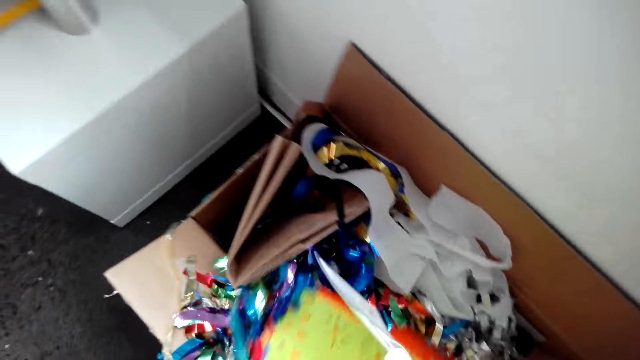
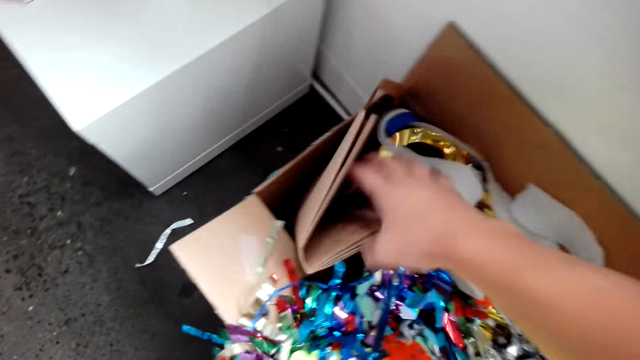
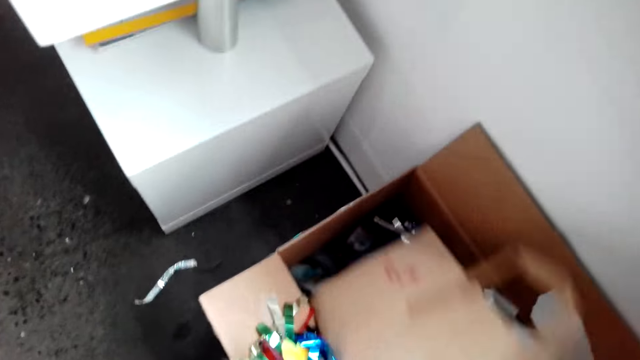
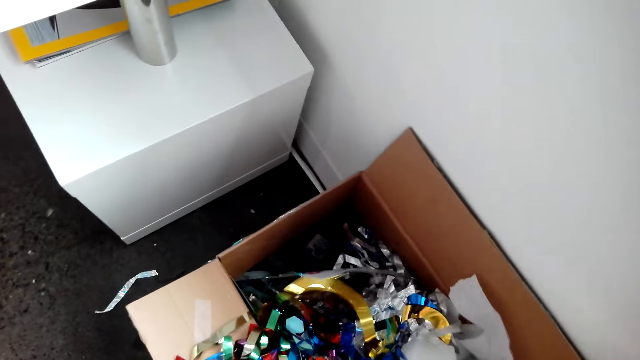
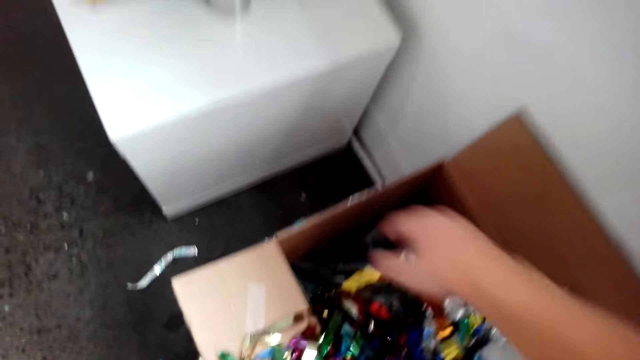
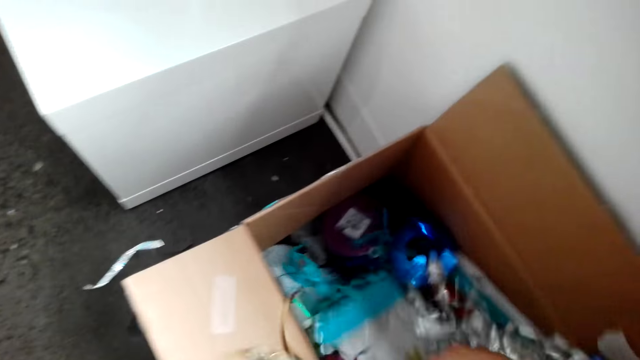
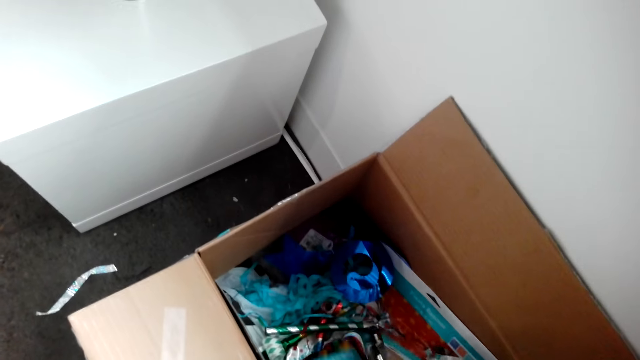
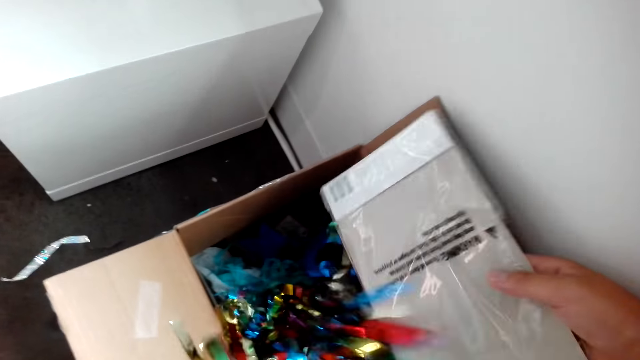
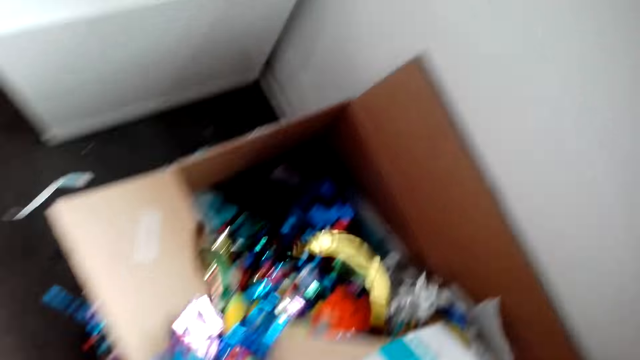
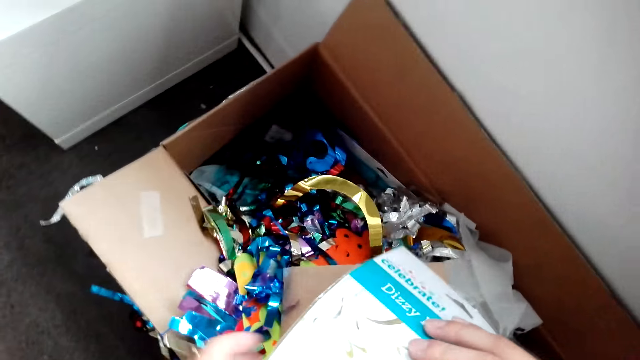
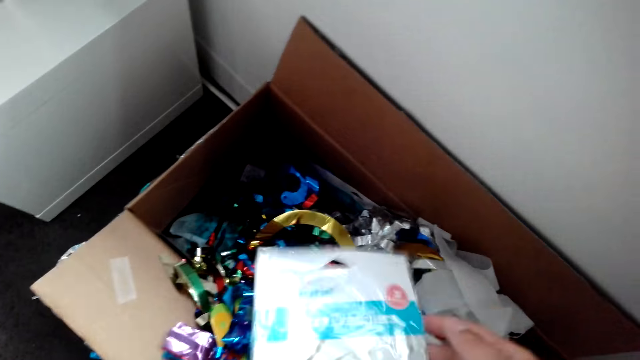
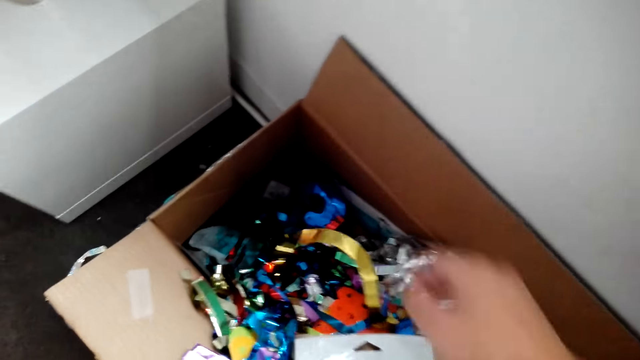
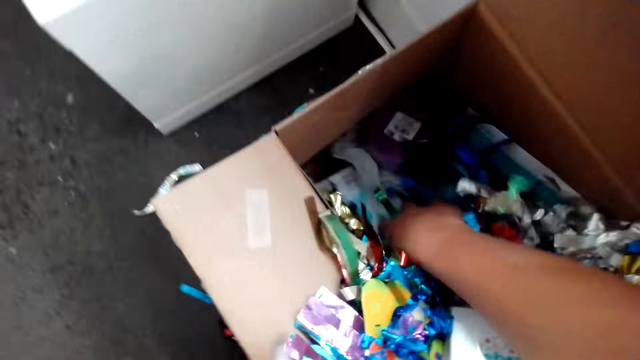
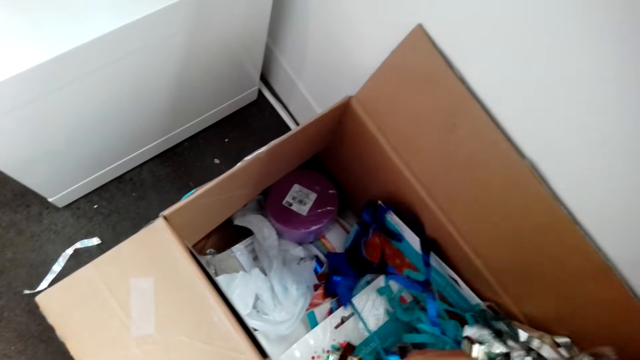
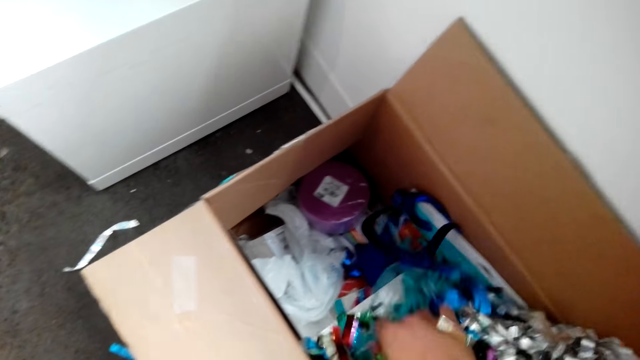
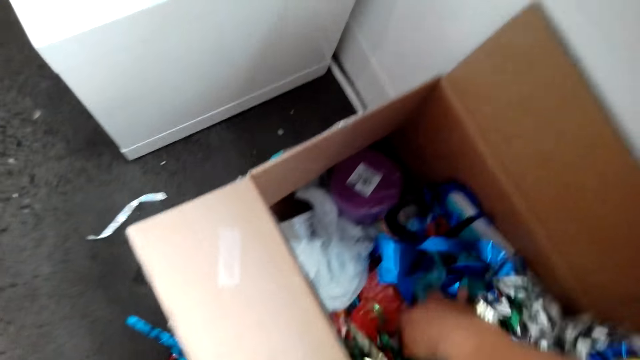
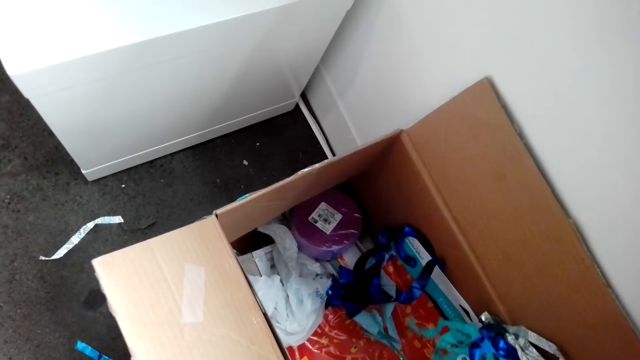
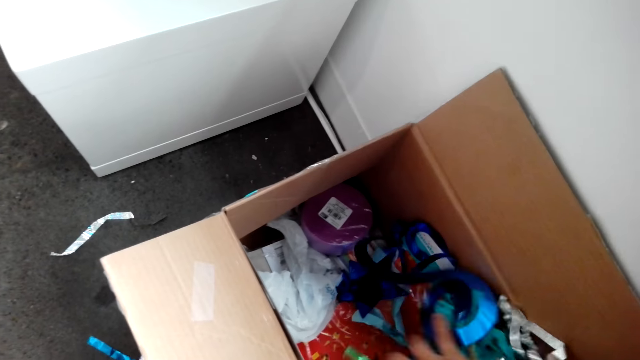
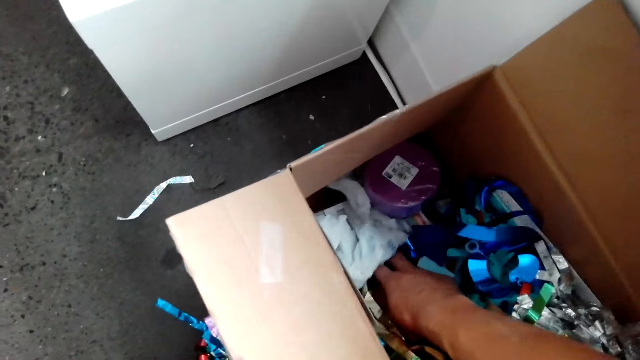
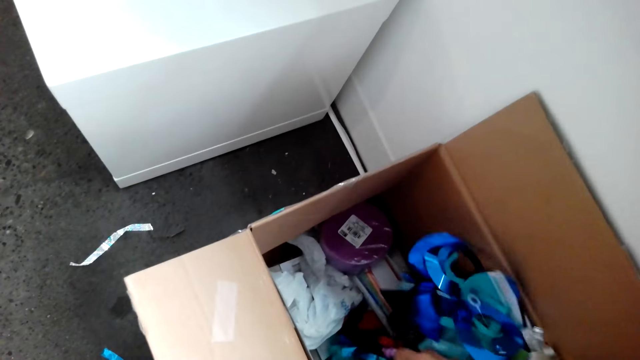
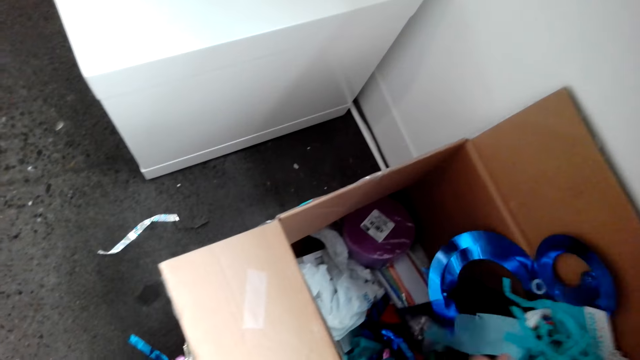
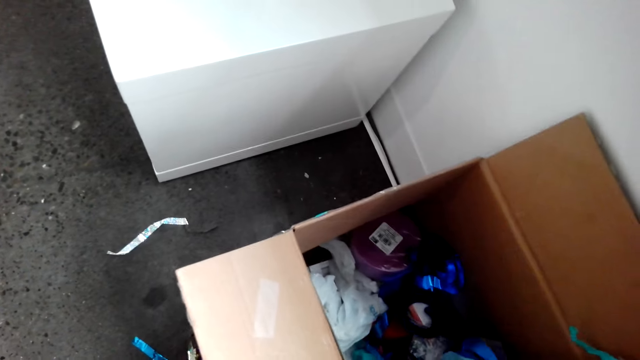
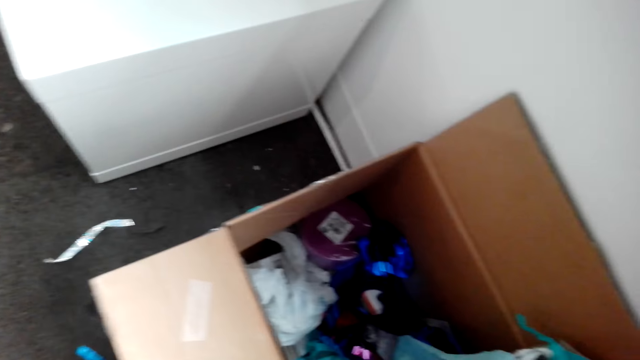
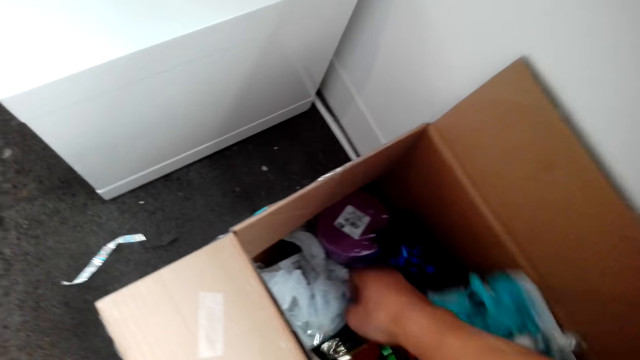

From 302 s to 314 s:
The camera wearer picks up the decorations. They look through the decoration box. They pick up a packet of decorations, flip the packet of decorations and put the packet of decorations in the decoration box. They look through the decoration box.

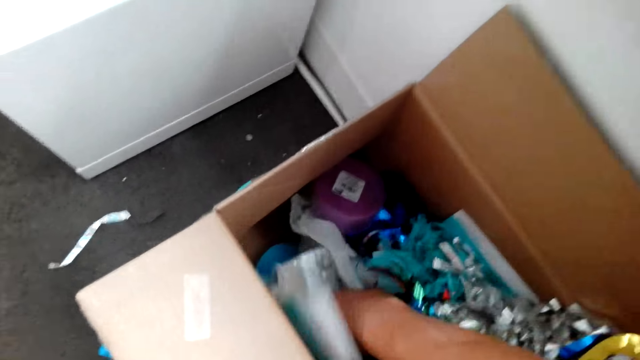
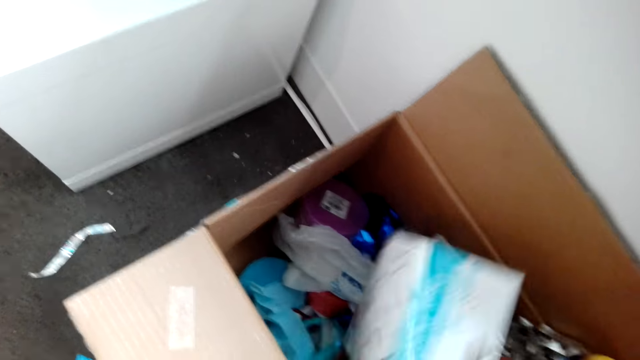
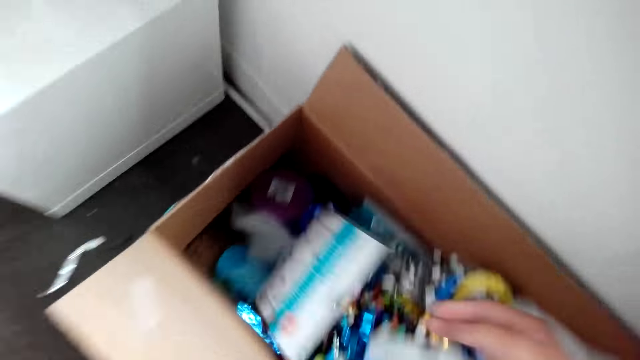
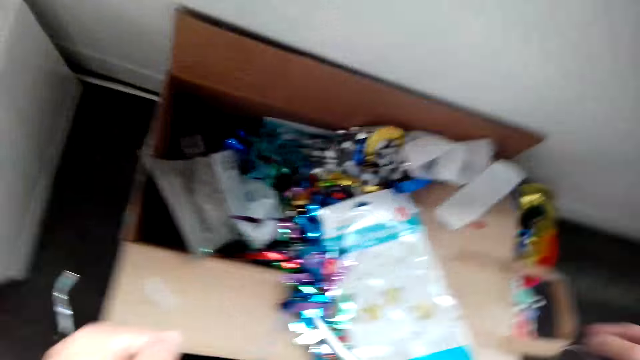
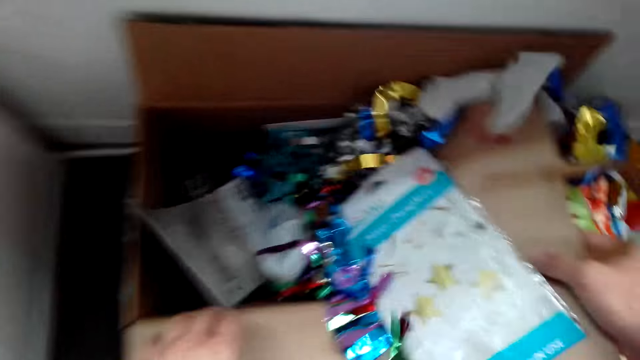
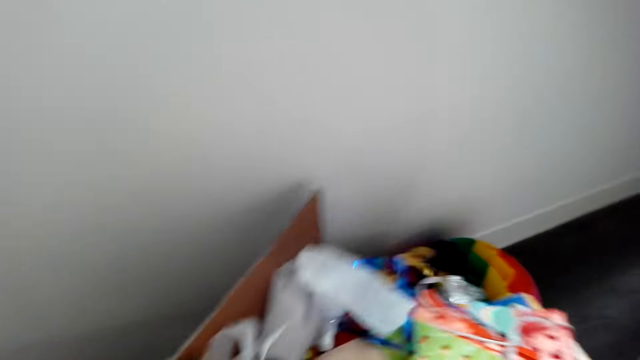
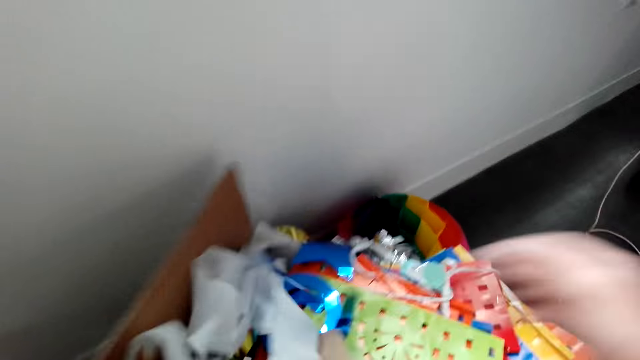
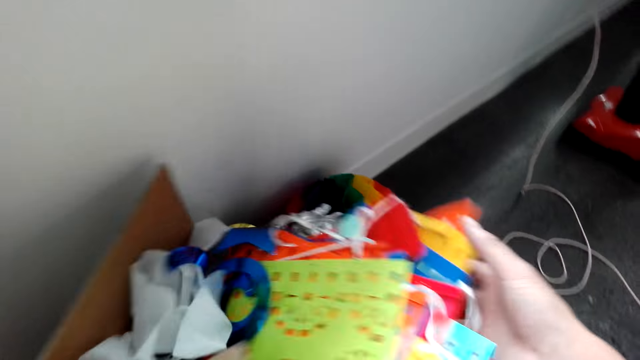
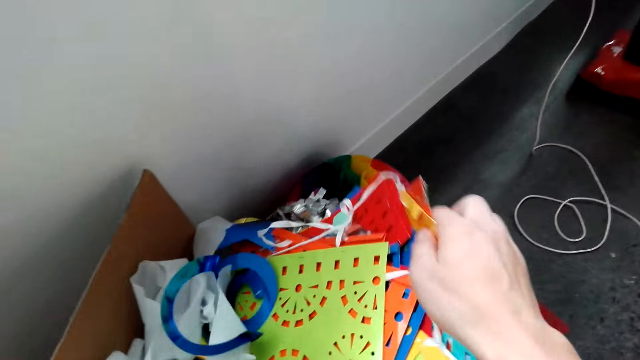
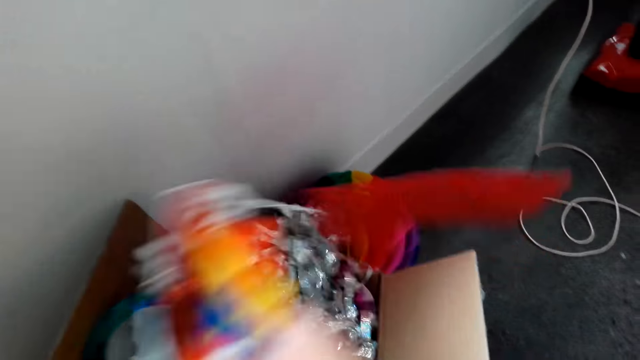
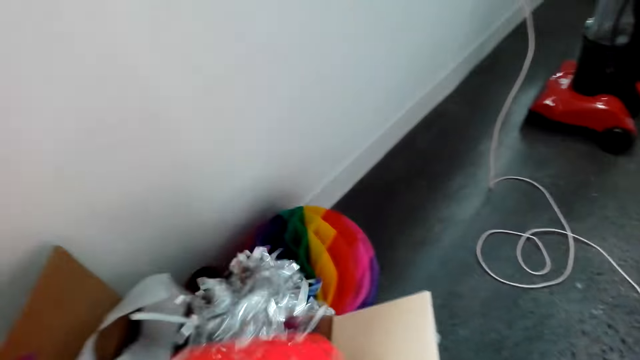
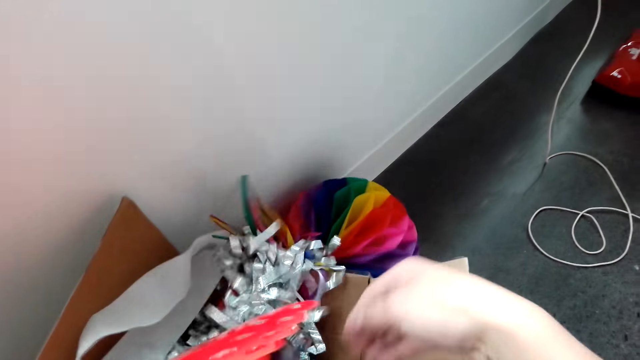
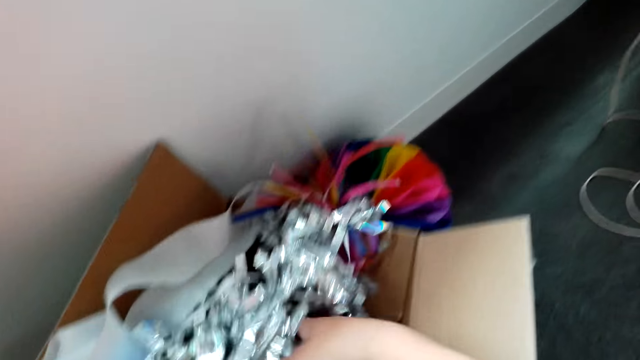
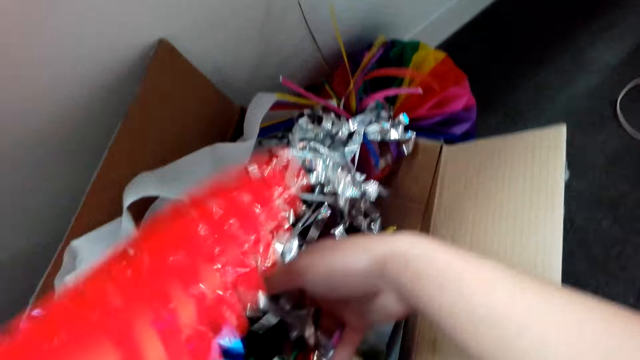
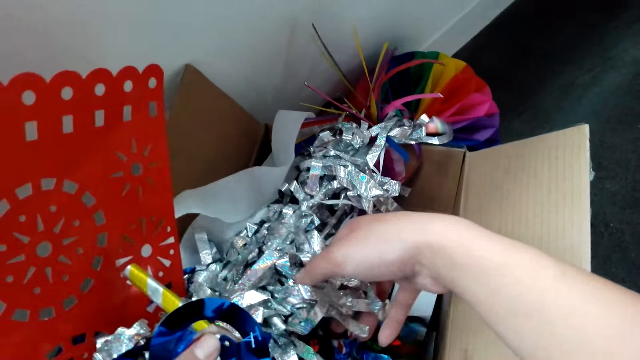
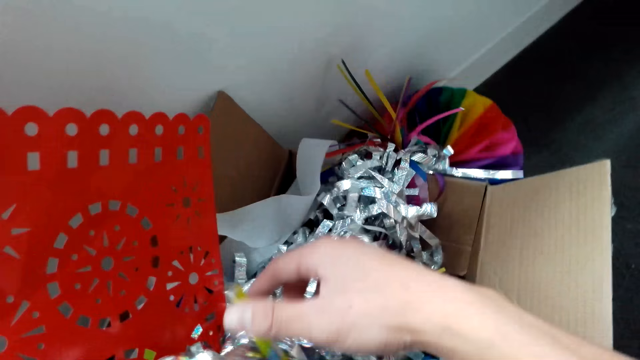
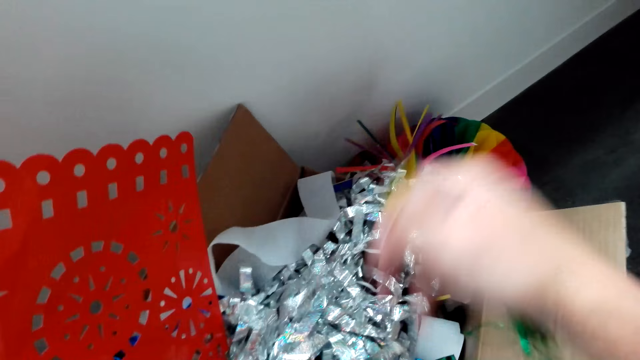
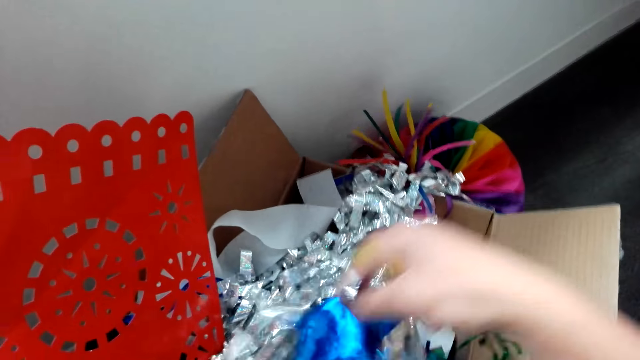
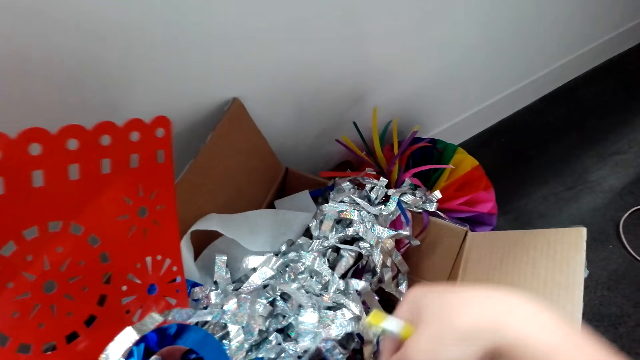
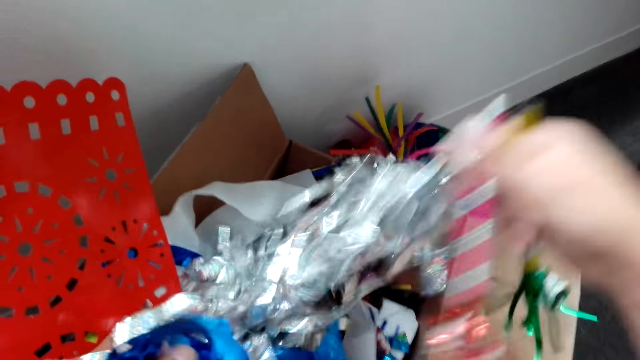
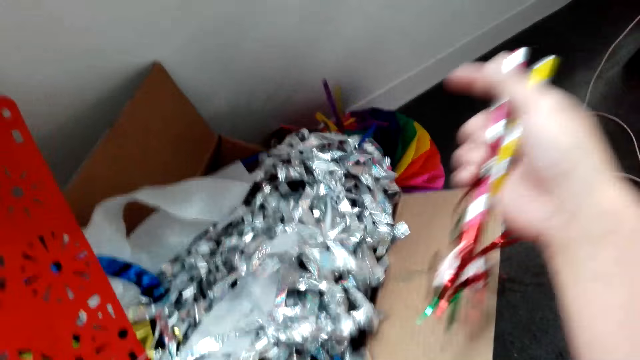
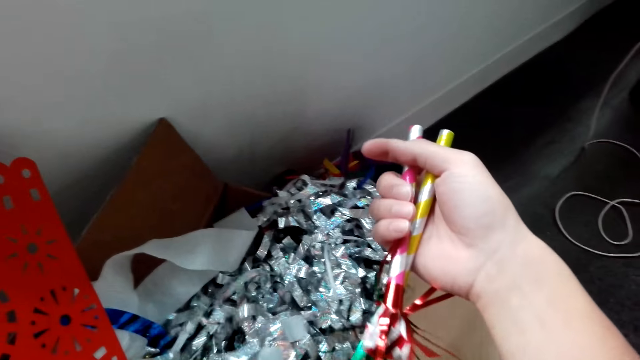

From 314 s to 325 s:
The camera wearer picks up a noisemaker blower. They look through the decorations. They pick up another noisemaker blower.
